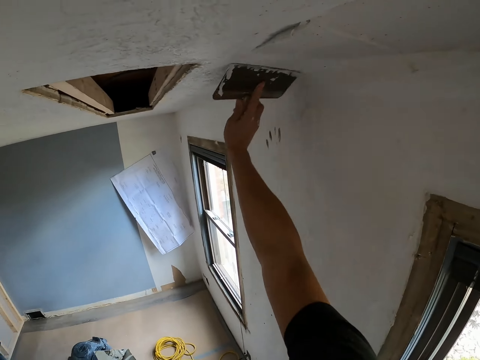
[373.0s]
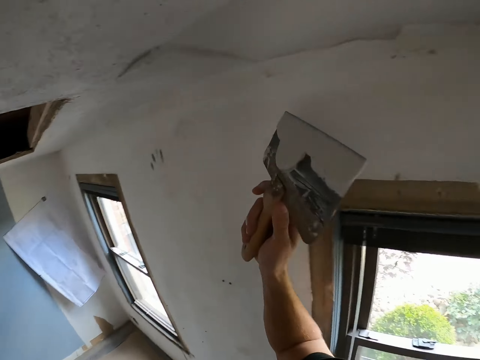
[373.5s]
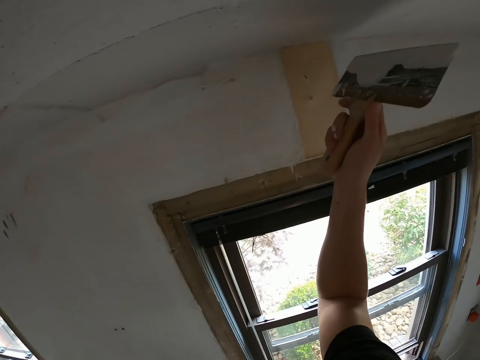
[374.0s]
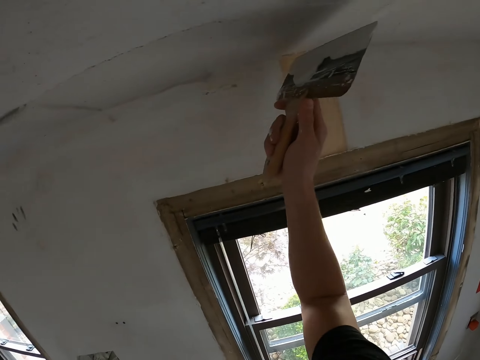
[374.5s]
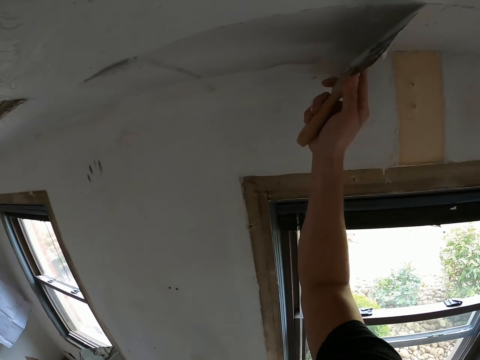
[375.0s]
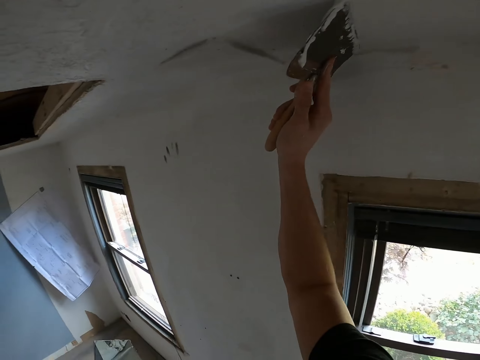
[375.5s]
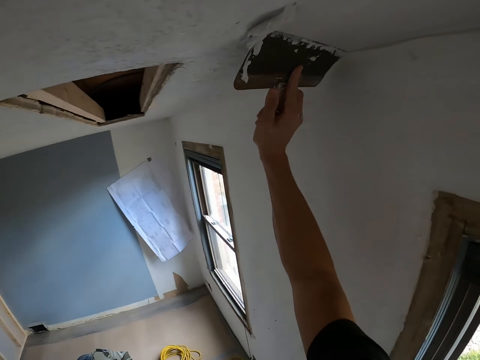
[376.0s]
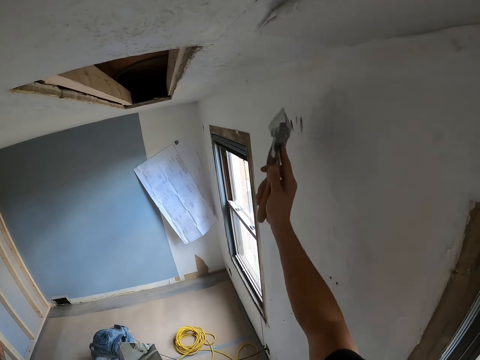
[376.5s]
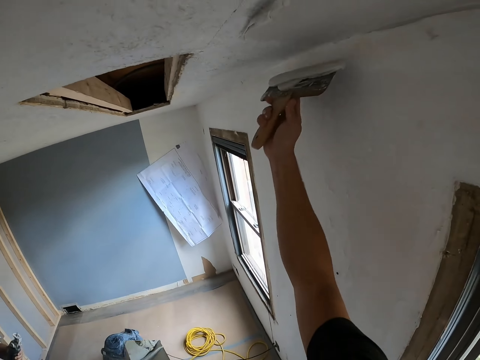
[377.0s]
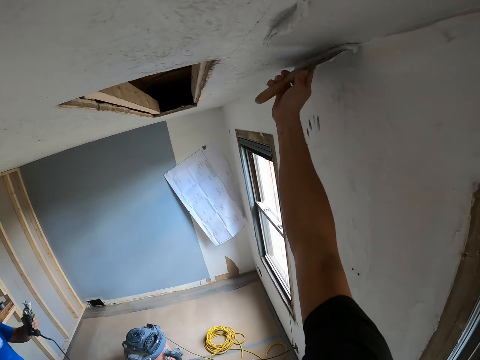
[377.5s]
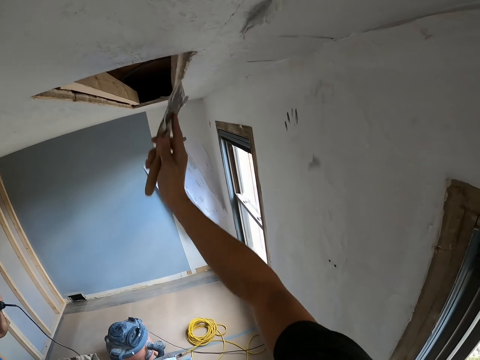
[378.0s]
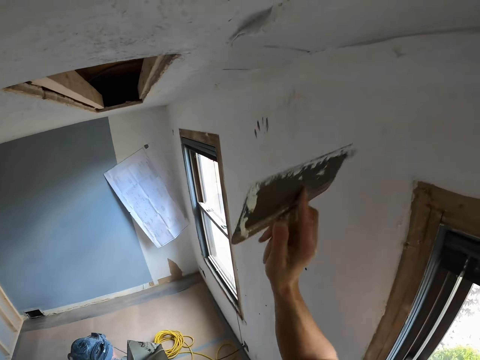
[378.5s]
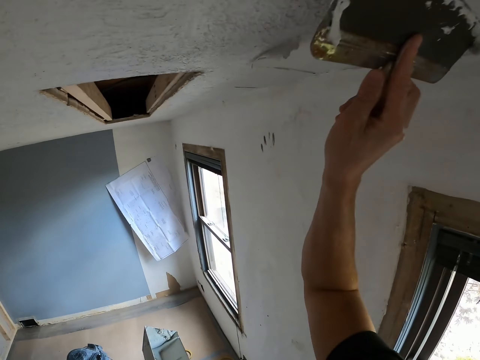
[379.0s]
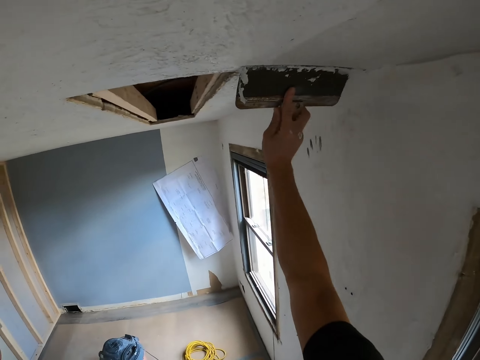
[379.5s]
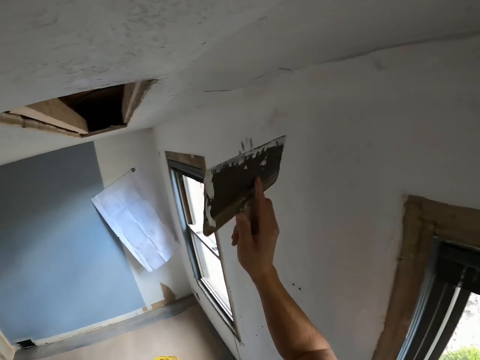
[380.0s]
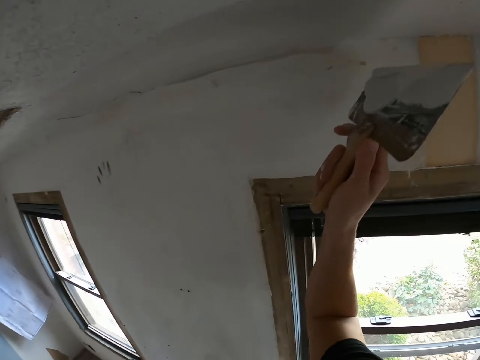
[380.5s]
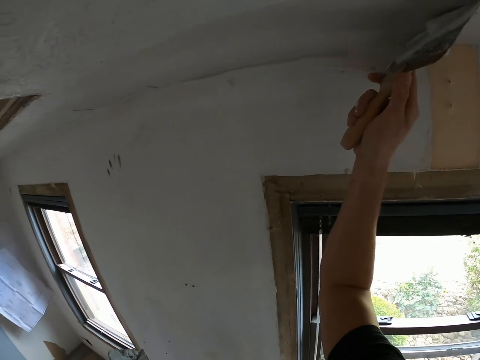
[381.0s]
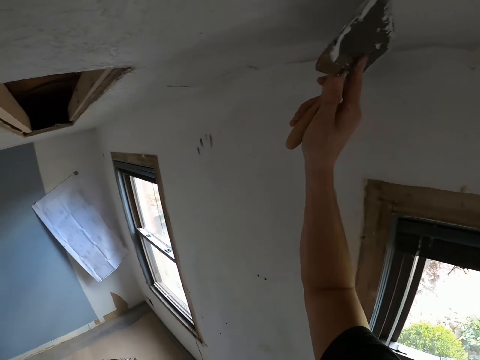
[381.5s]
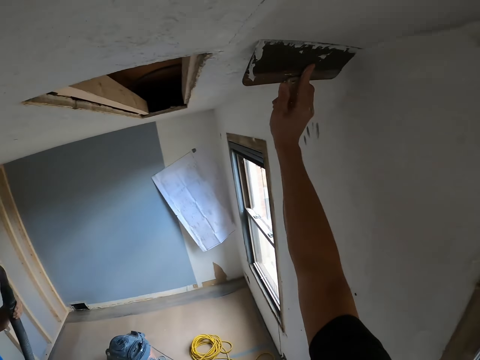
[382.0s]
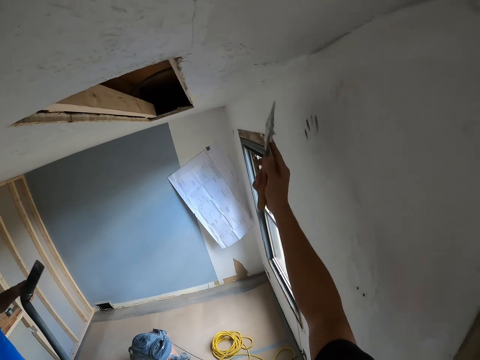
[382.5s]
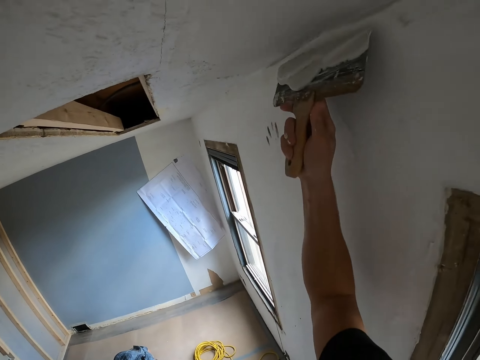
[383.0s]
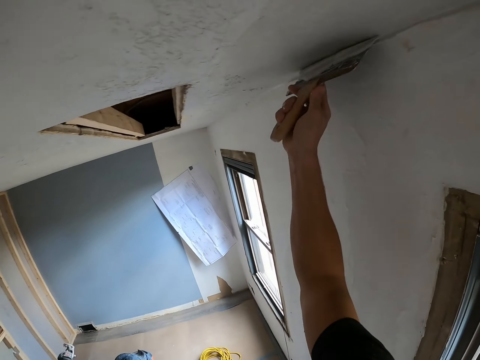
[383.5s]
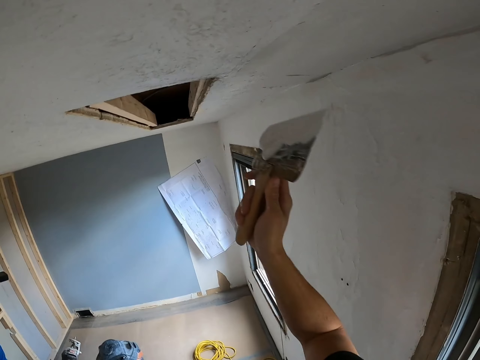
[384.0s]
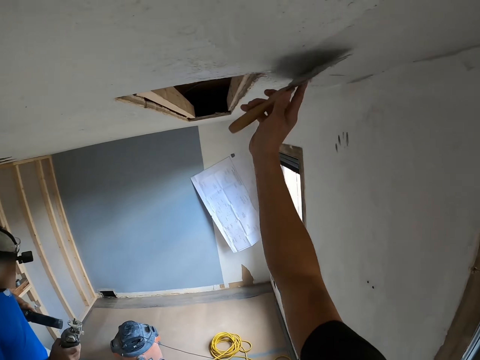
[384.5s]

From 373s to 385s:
The camera wearer plasters the ceiling with a plastering spatula or brush.

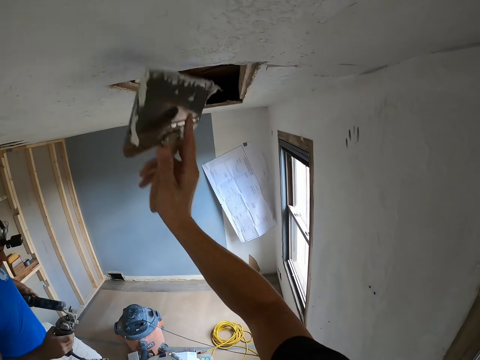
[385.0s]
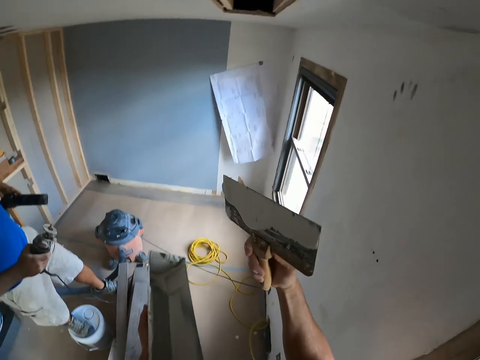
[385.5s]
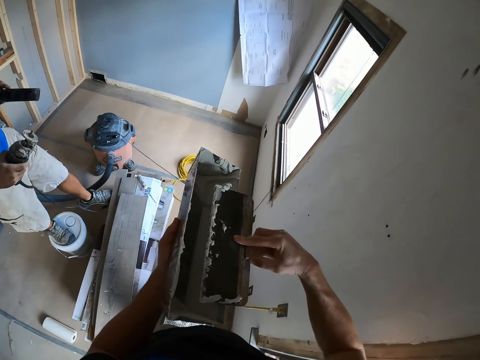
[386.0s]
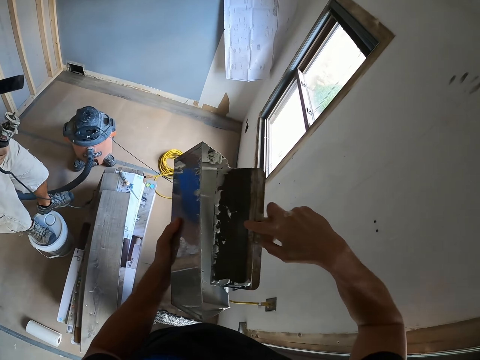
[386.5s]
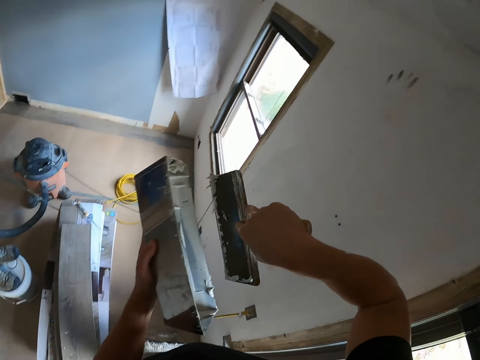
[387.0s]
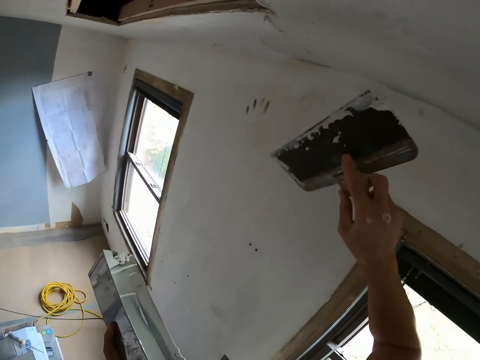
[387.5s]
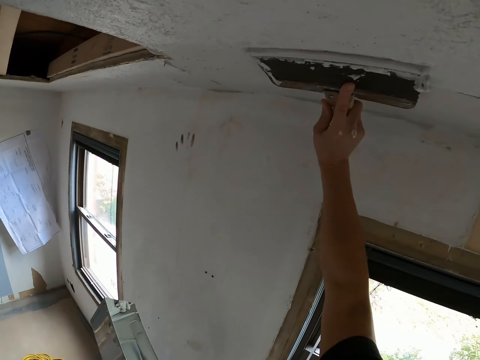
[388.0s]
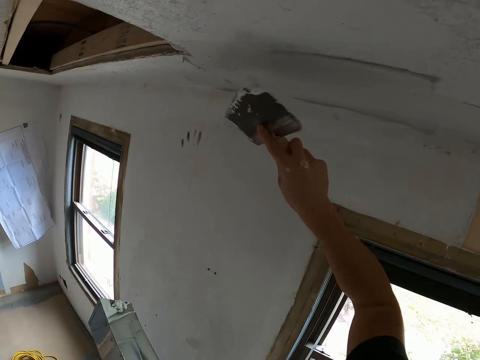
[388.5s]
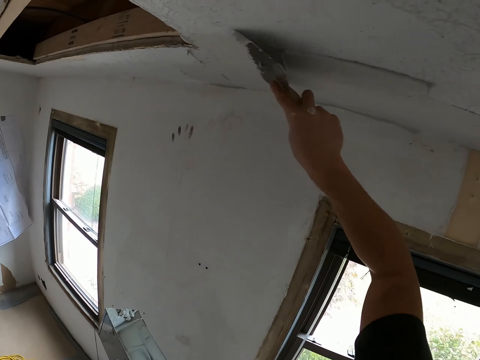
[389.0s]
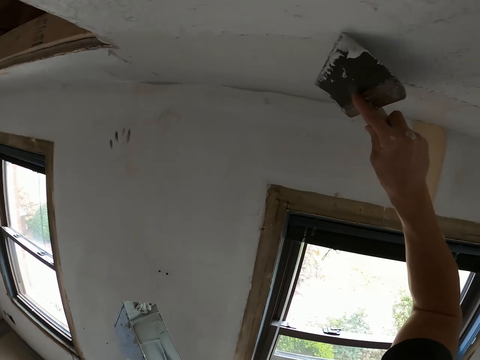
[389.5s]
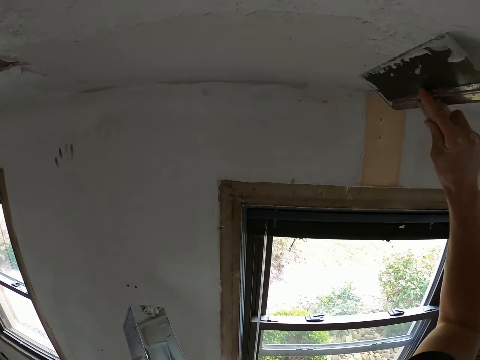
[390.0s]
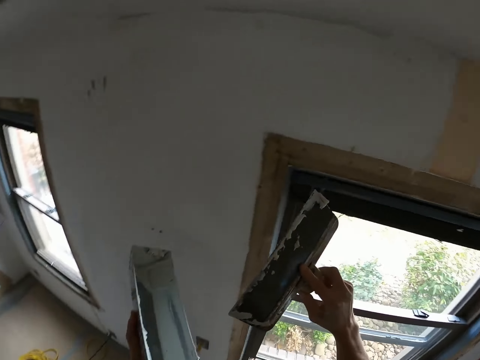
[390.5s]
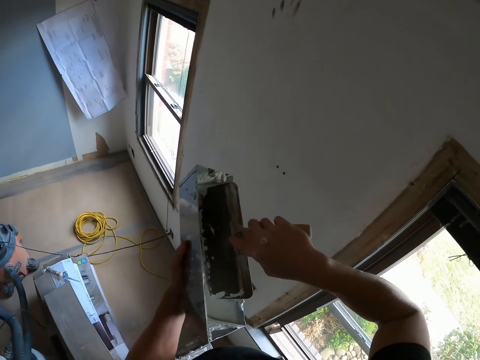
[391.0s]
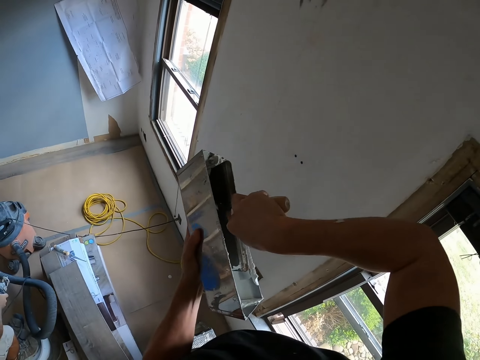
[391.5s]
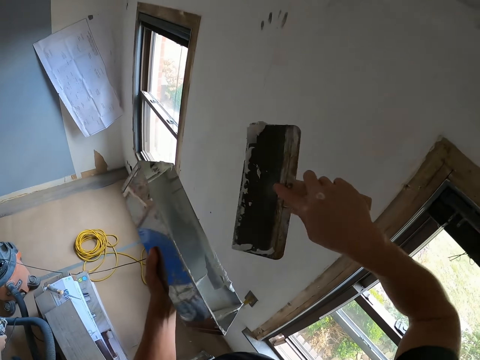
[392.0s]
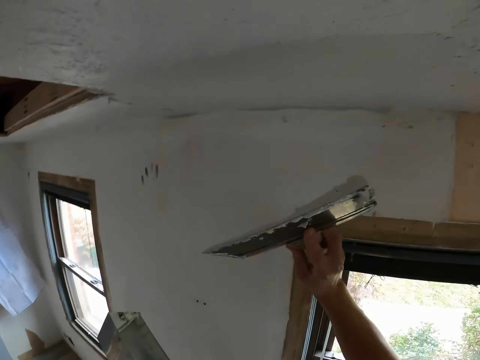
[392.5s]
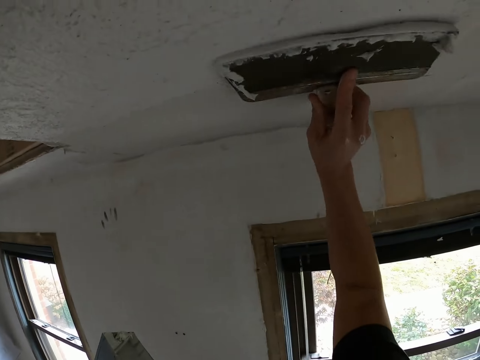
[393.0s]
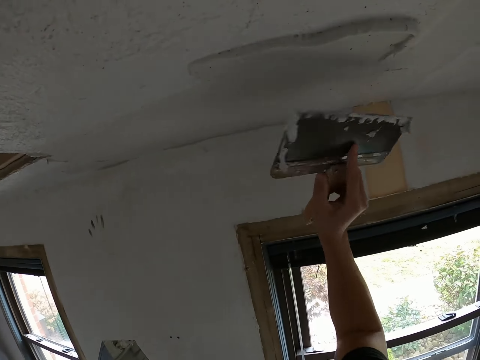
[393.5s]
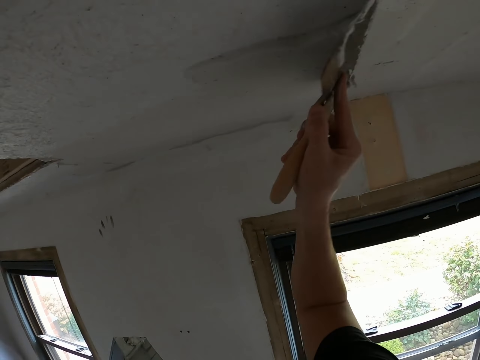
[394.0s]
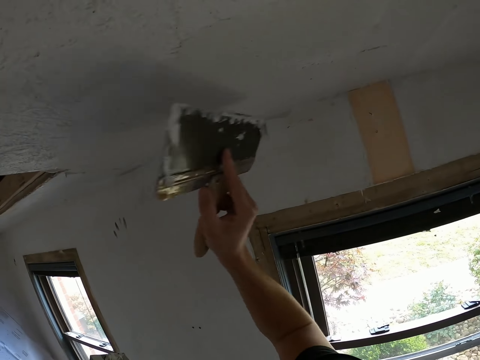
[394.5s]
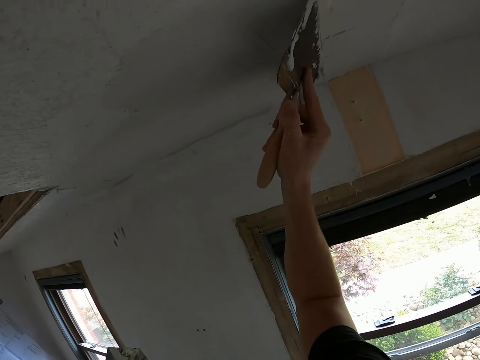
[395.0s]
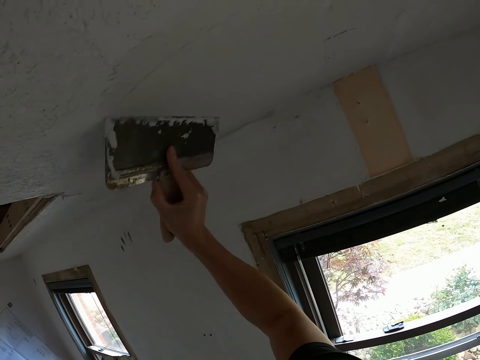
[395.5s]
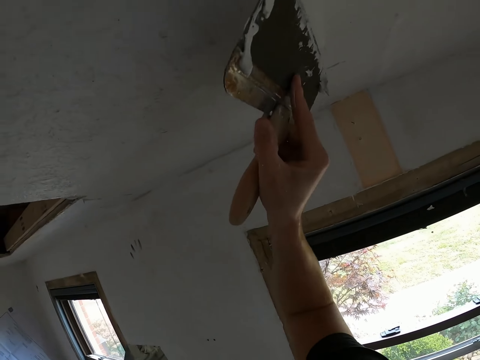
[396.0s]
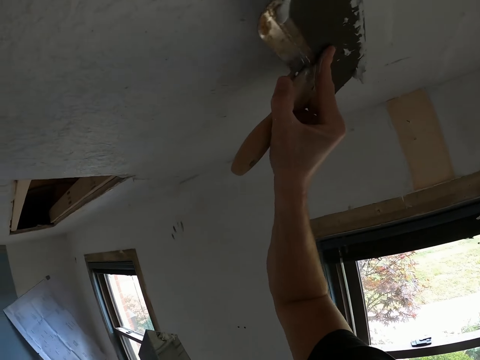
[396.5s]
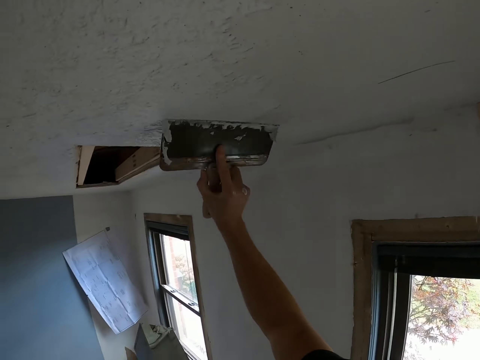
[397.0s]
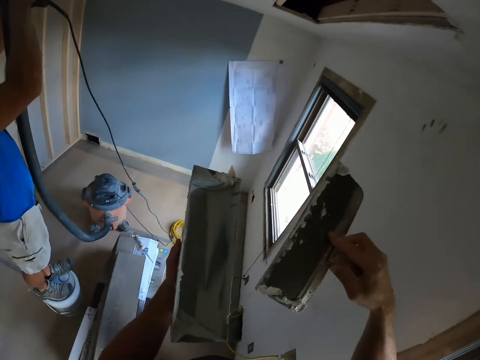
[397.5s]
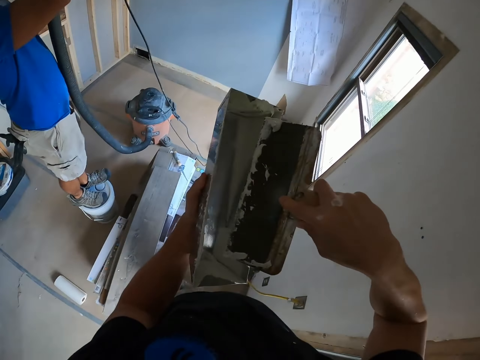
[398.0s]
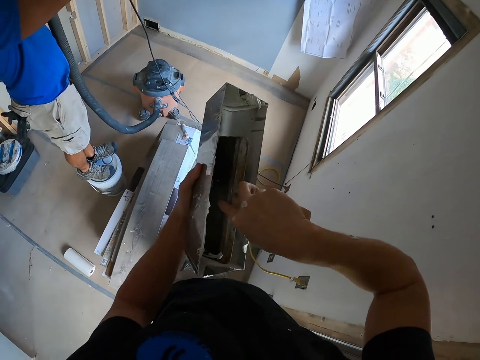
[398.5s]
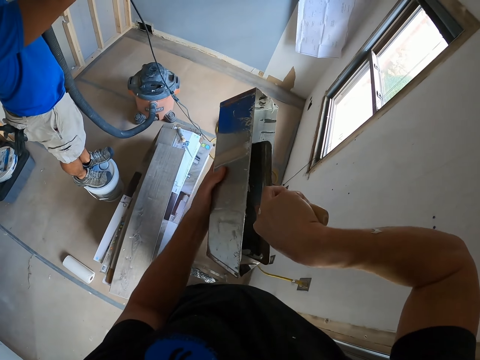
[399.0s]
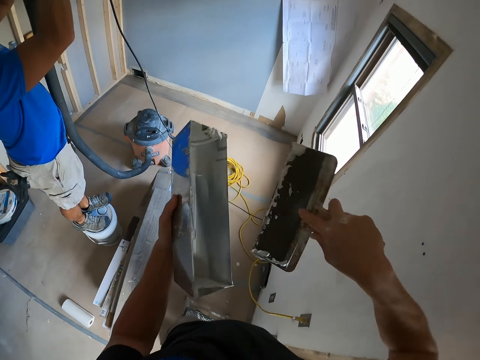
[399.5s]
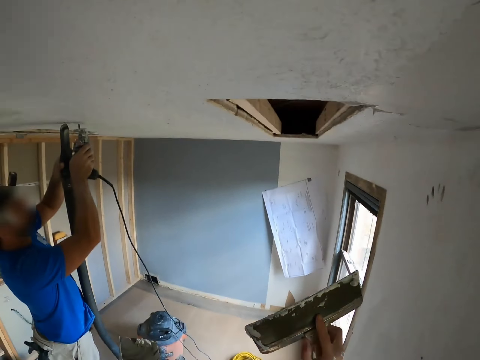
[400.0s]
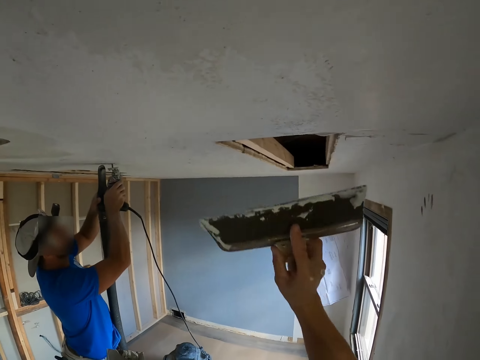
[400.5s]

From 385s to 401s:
The camera wearer removes excess paint from the spatula or brush. They scoop the paint with a plastering spatula in the container. They plaster the ceiling with the plastering spatula. They scoop the paint with the plastering spatula. They plaster the ceiling with the plastering spatula. They turn around. They scoop the paint with the plastering spatula.
